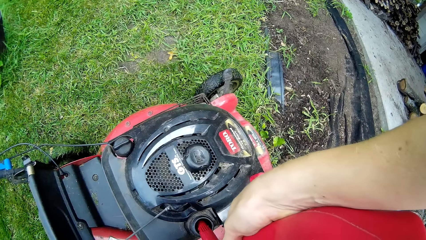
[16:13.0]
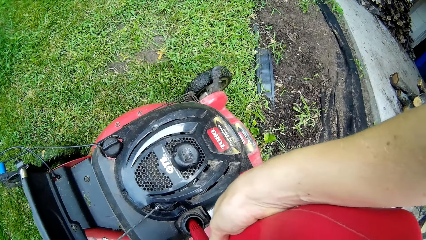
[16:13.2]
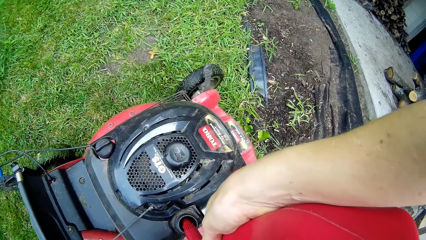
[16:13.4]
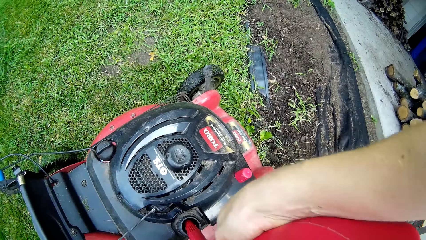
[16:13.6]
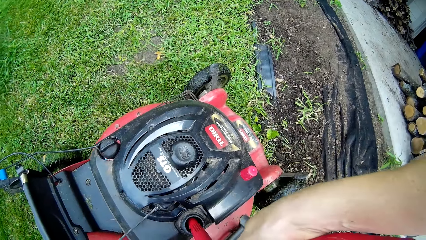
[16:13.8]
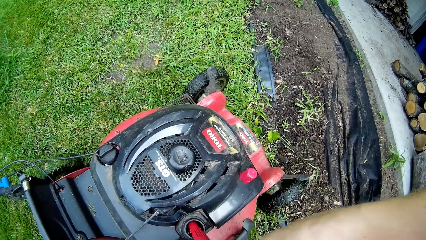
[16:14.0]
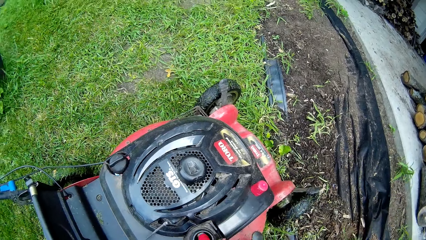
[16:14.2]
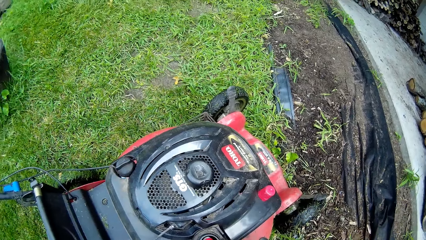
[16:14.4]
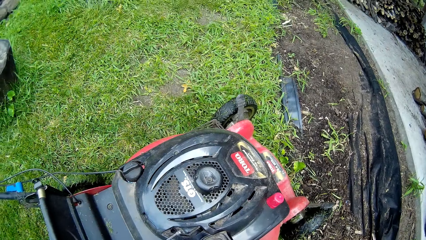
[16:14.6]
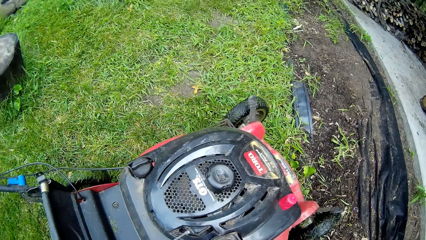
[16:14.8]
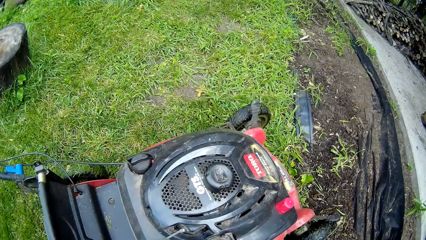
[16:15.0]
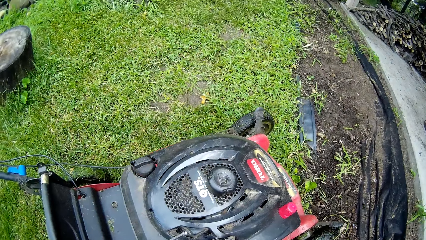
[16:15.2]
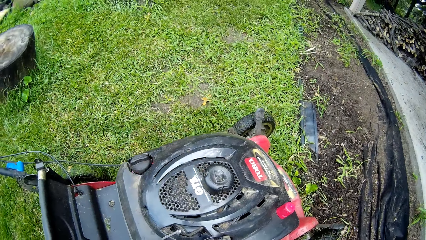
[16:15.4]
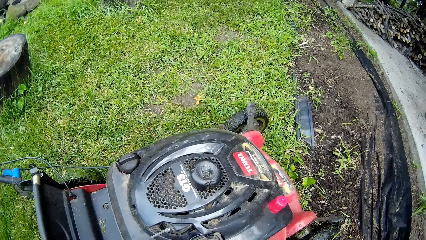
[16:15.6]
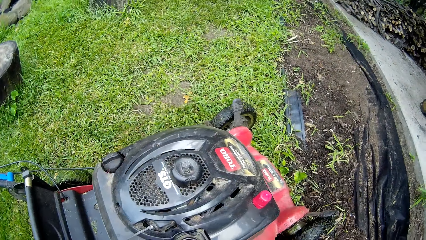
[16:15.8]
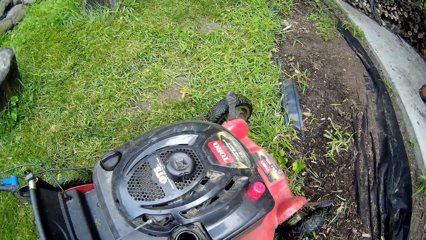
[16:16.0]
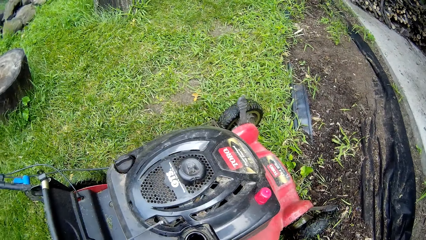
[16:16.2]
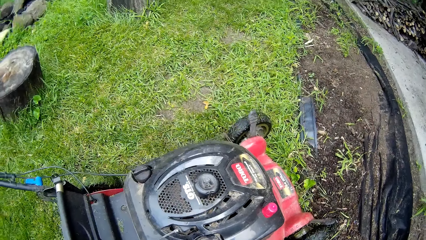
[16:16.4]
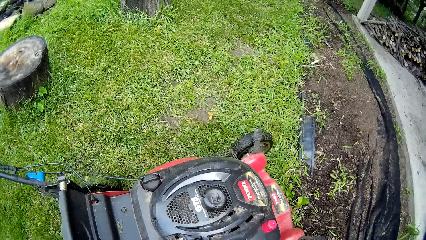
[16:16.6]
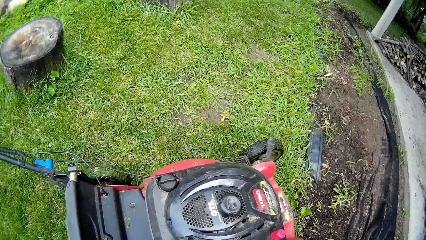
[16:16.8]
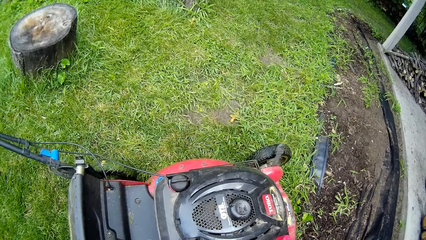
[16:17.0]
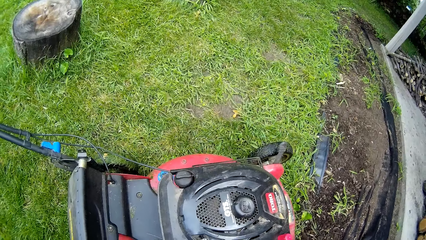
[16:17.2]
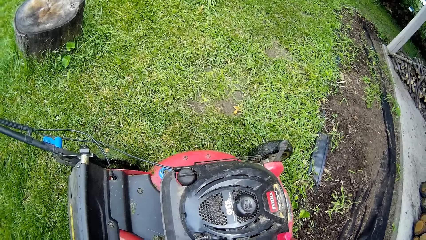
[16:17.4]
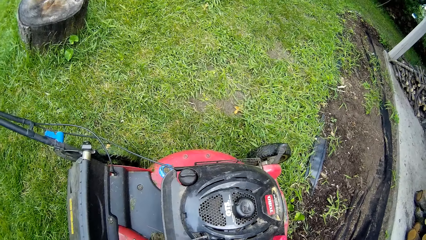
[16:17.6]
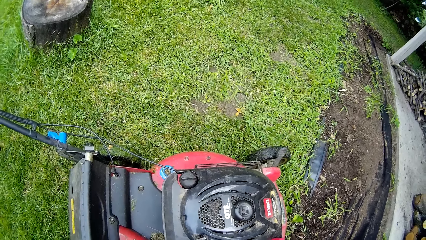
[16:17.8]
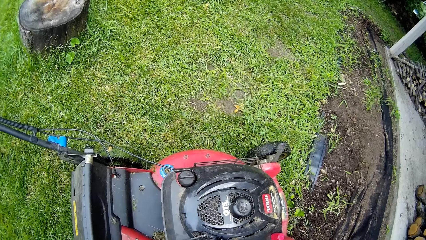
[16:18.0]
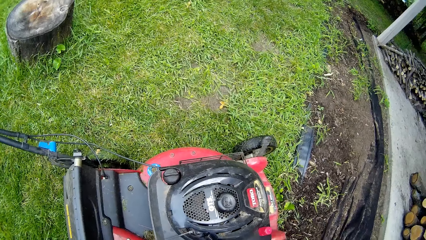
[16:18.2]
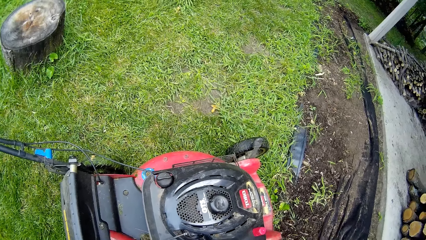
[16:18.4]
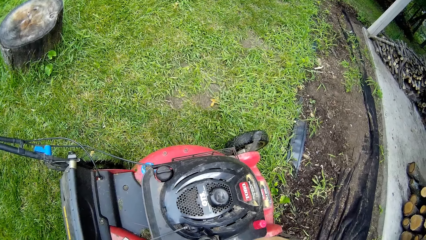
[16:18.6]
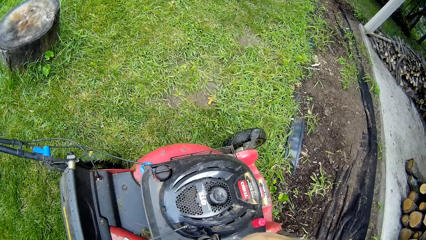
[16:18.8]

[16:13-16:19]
The camera wearer refills the mower.

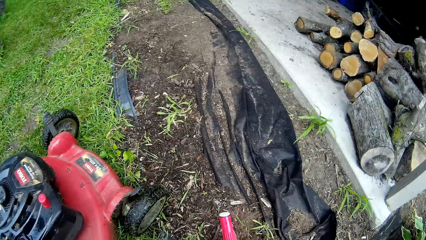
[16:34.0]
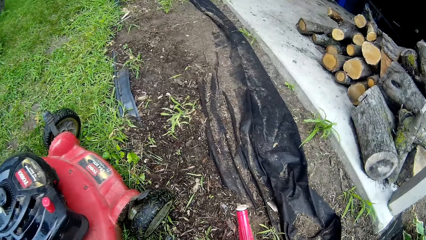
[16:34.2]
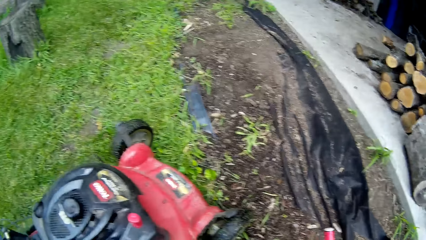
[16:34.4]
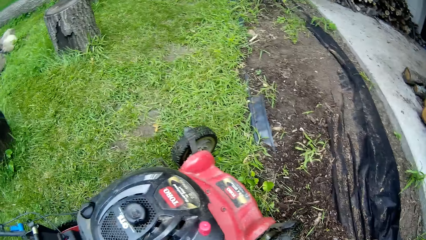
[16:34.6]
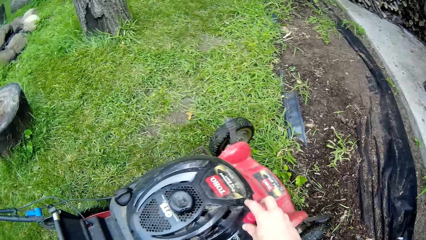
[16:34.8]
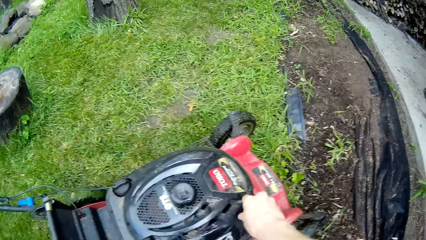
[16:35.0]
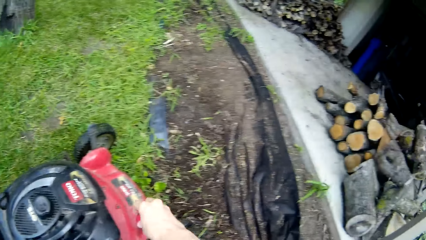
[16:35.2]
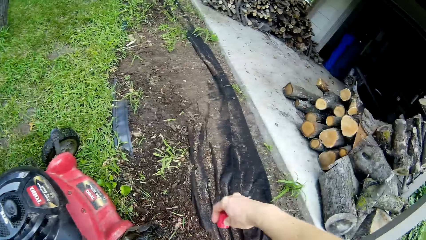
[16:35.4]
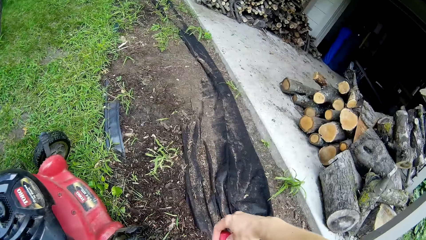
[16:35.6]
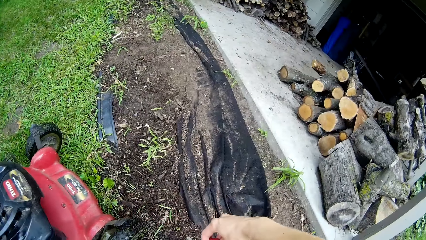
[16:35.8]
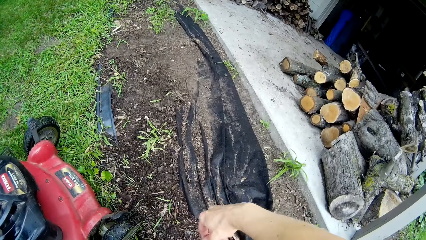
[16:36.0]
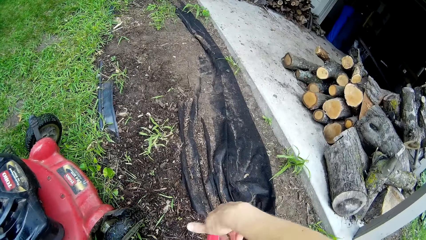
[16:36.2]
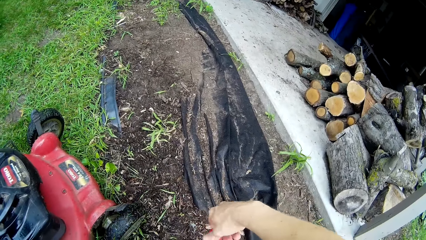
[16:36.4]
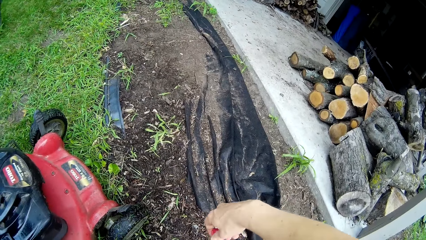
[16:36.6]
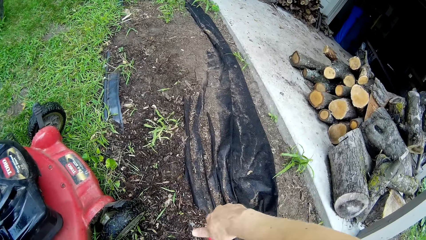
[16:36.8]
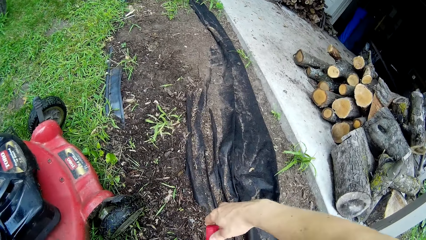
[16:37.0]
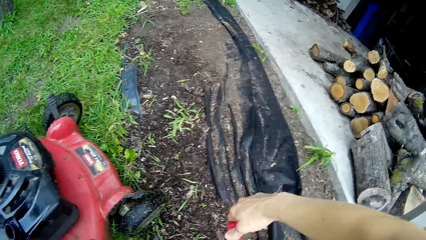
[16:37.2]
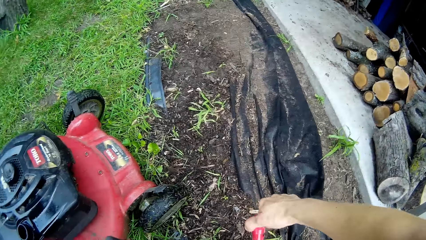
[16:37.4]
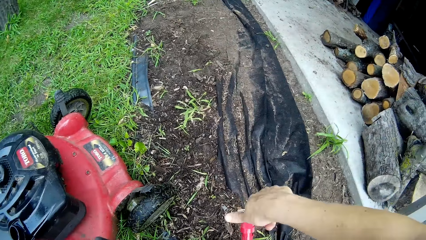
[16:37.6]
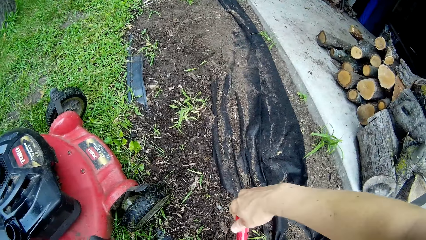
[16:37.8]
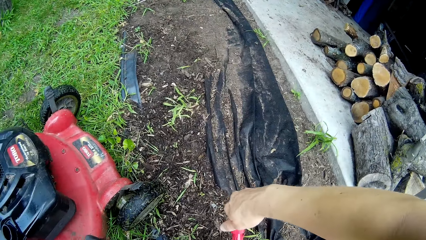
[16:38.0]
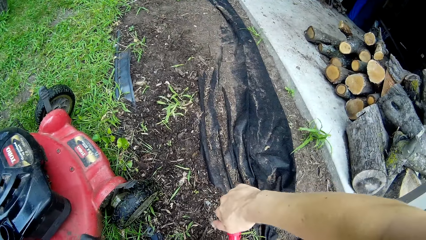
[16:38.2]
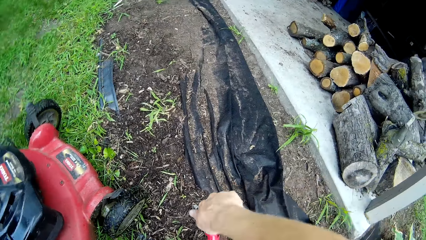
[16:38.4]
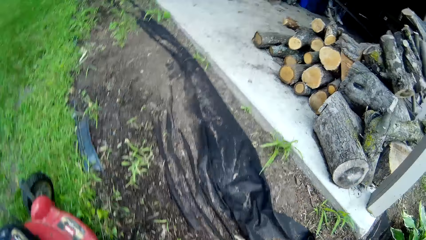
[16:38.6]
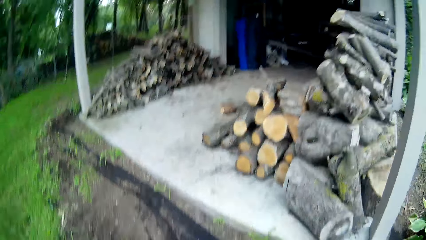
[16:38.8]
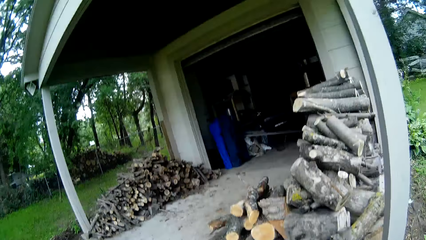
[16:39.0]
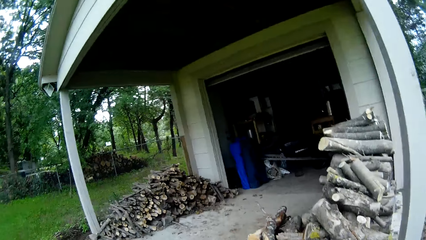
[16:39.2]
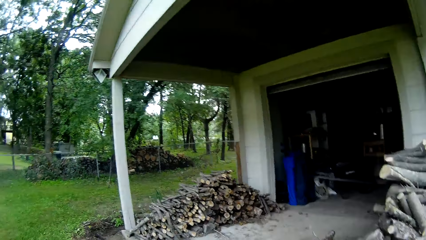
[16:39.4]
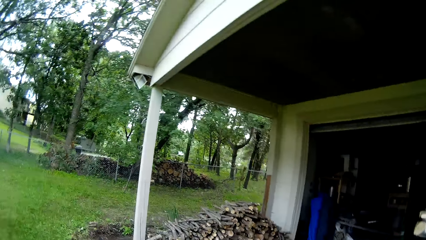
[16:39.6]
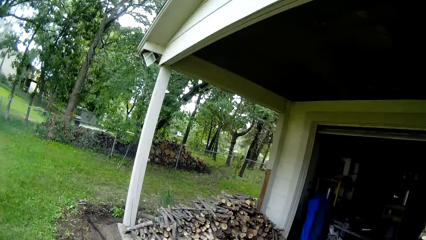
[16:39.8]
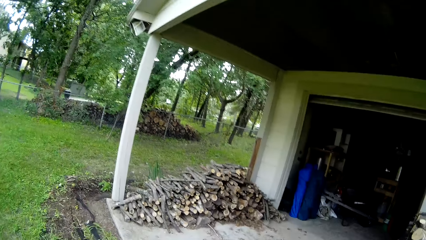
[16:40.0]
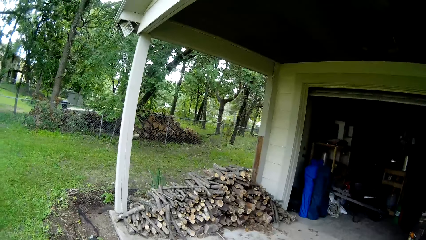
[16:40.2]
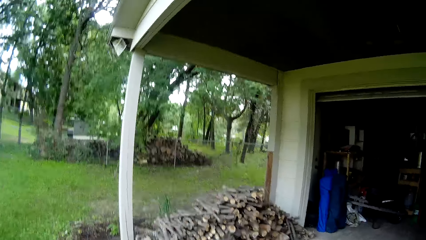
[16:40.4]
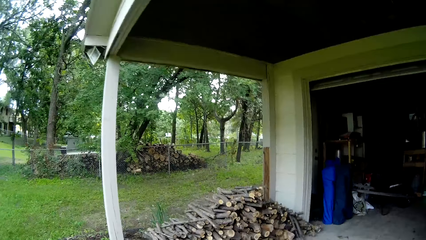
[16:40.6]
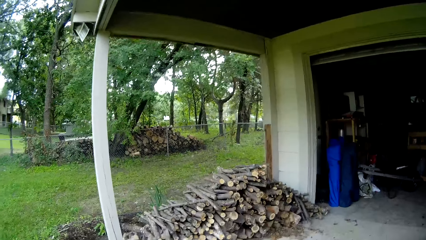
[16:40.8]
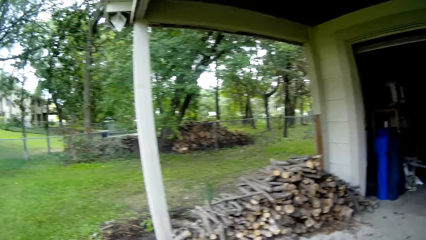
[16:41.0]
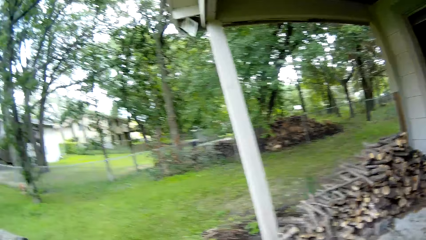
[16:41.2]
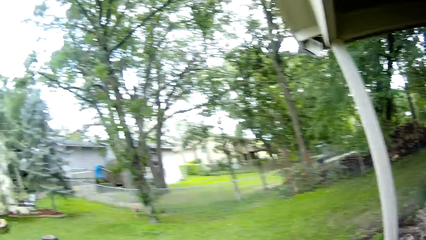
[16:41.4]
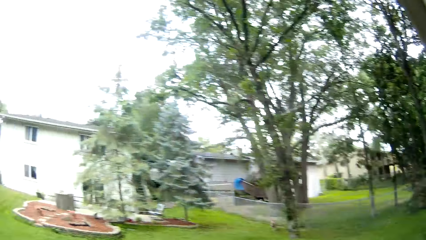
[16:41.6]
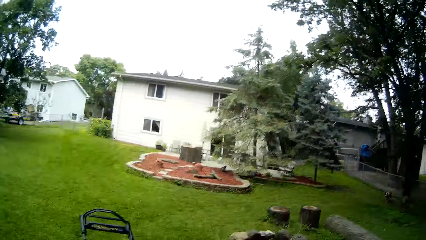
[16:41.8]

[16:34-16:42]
The camera wearer covers the plastic gasoline keg with the cover.

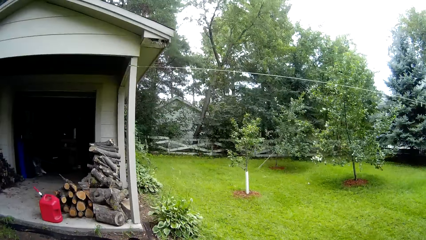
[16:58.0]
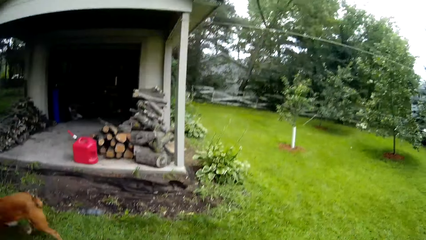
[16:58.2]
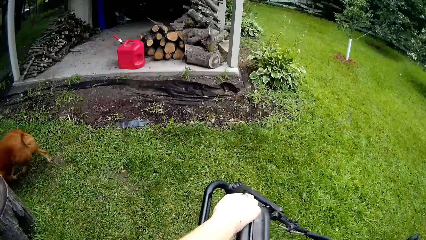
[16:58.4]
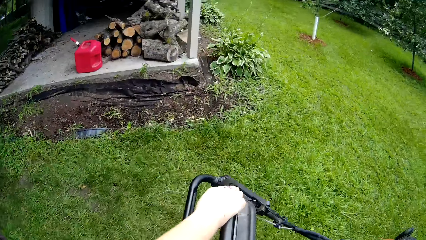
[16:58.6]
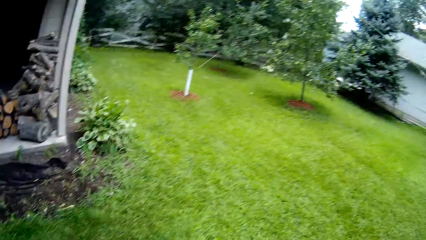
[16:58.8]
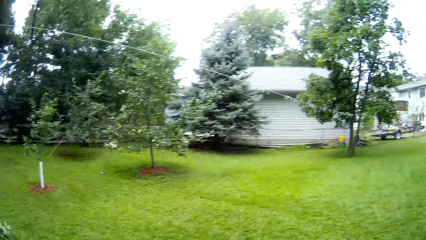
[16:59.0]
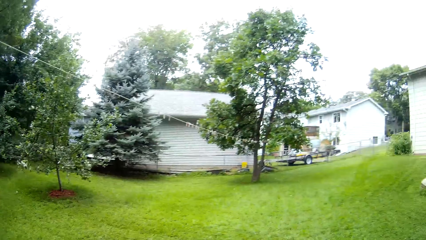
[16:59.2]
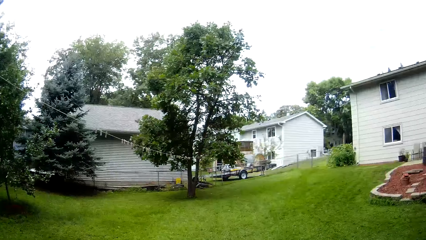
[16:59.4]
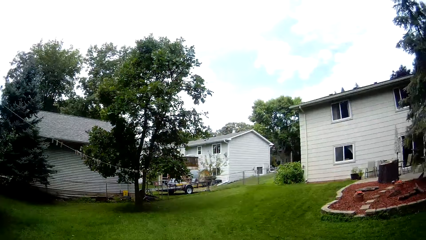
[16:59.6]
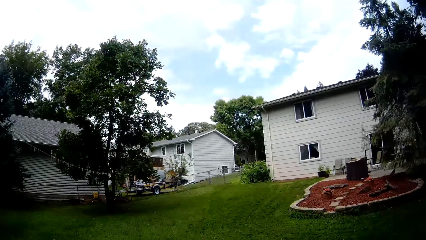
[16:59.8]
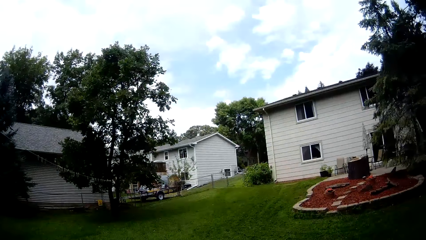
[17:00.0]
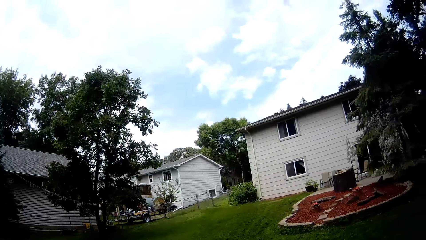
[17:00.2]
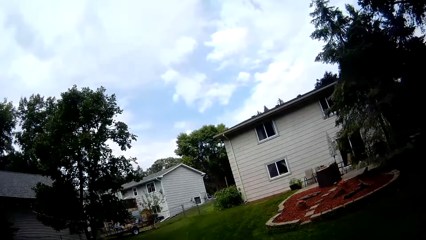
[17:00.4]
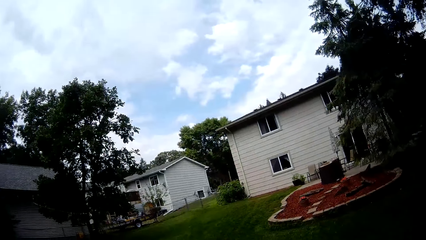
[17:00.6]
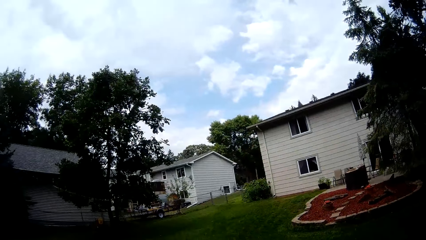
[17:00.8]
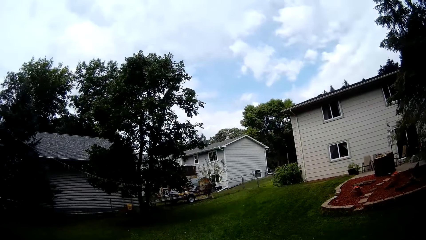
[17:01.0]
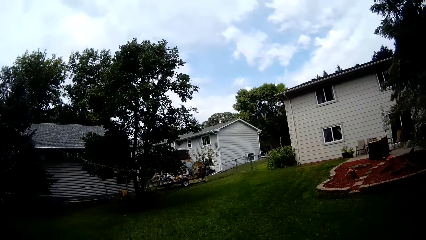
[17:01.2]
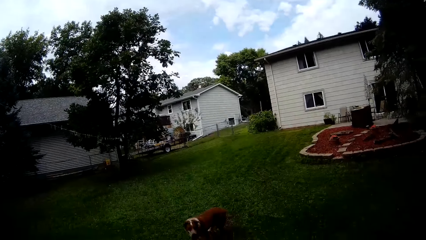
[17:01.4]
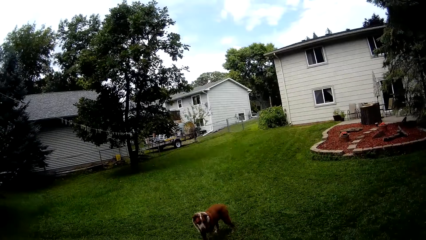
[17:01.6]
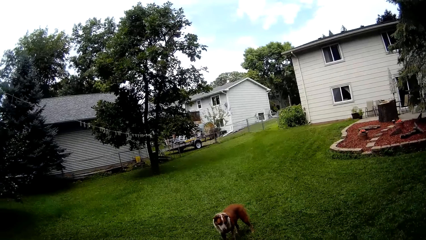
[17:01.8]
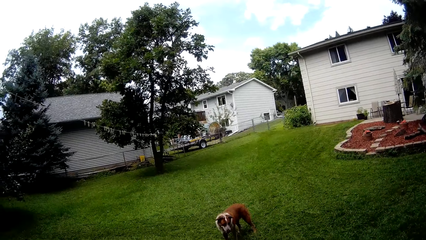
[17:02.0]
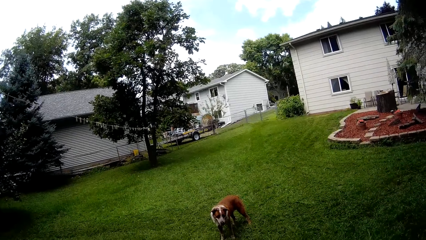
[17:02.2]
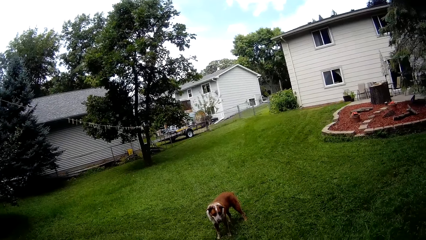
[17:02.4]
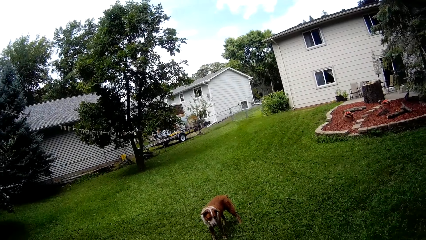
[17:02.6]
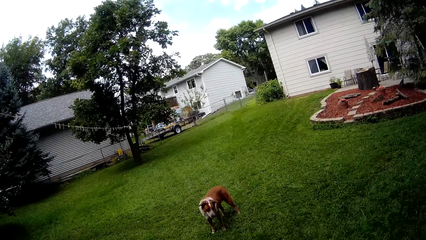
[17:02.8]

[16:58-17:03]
The camera wearer walks forwards with the mower.
